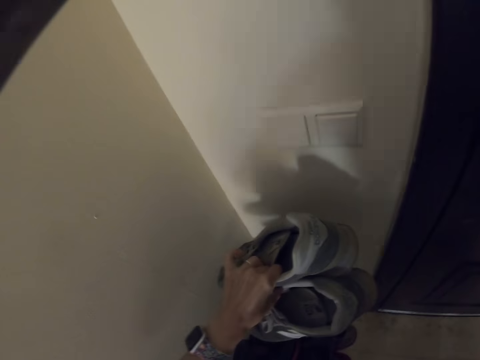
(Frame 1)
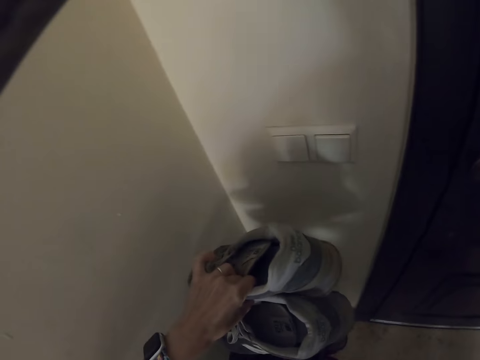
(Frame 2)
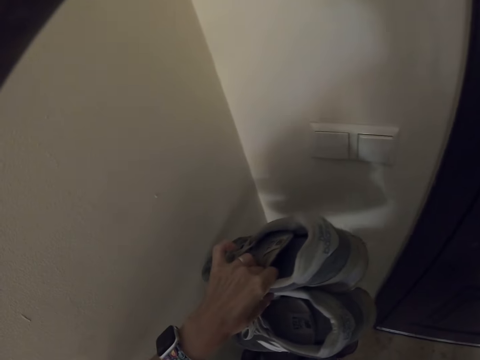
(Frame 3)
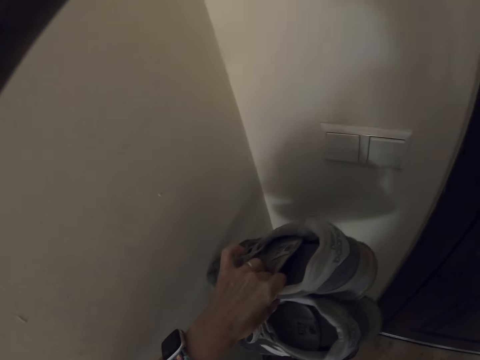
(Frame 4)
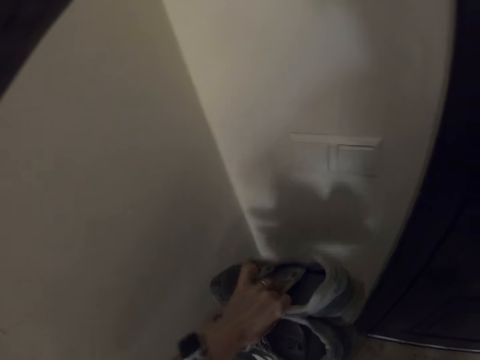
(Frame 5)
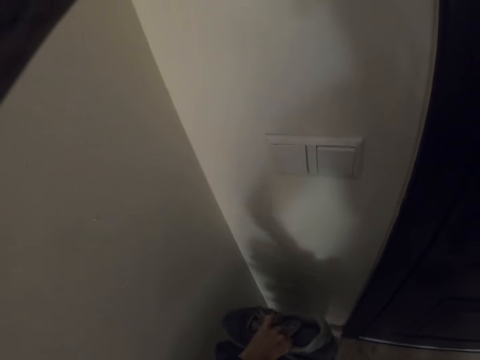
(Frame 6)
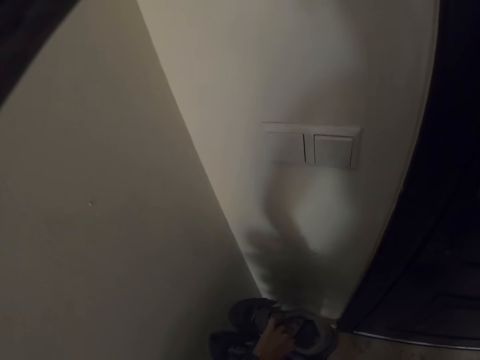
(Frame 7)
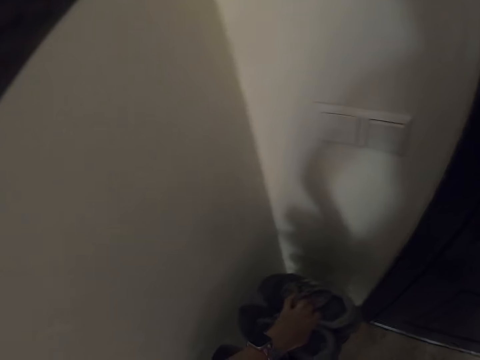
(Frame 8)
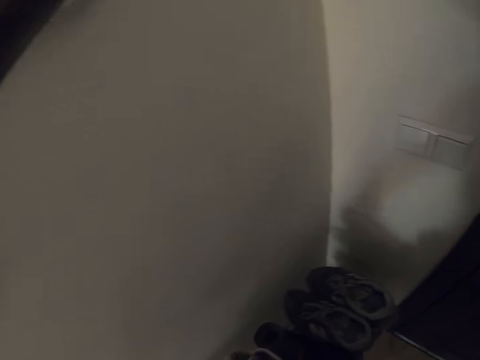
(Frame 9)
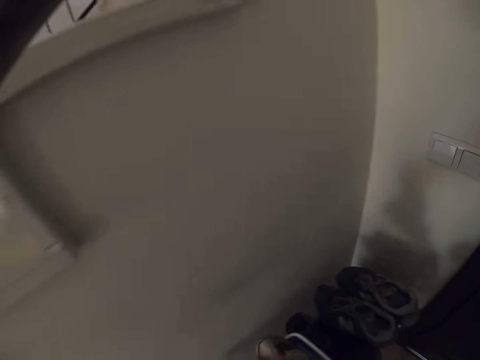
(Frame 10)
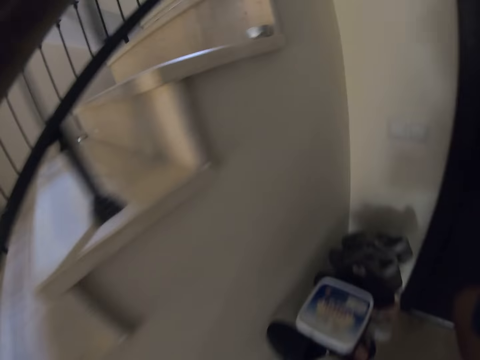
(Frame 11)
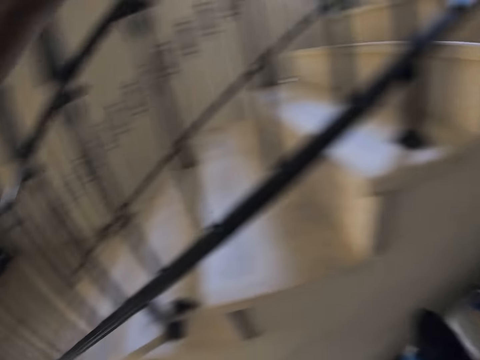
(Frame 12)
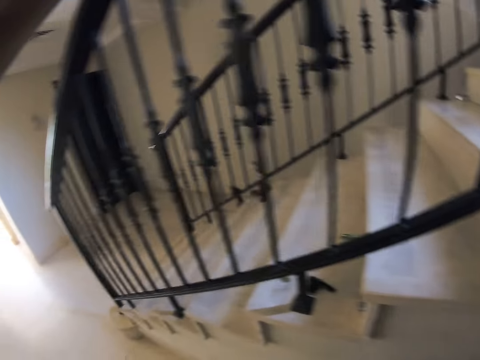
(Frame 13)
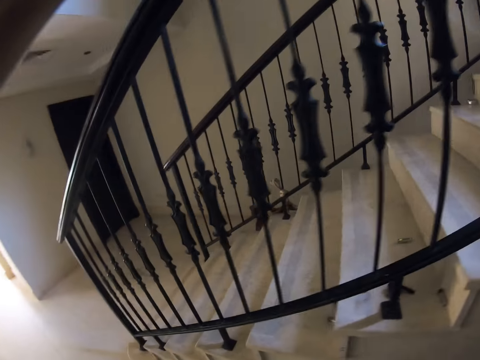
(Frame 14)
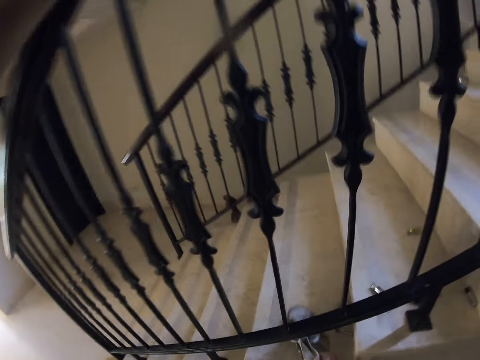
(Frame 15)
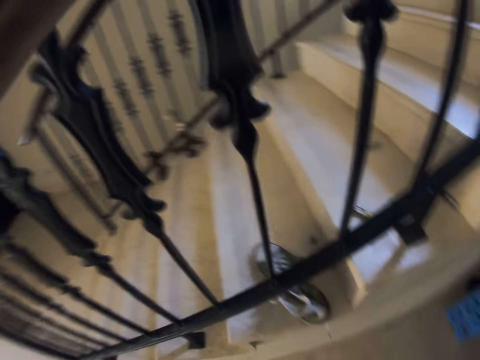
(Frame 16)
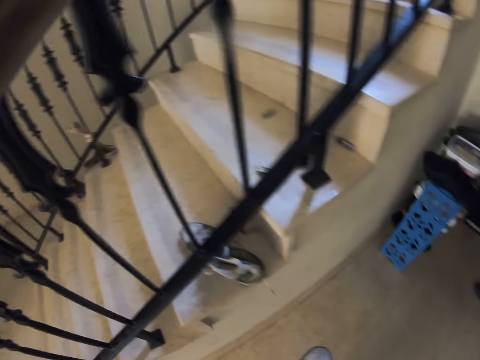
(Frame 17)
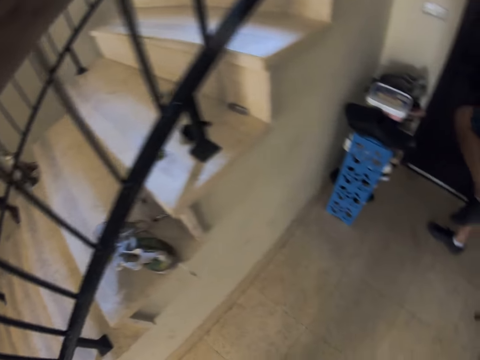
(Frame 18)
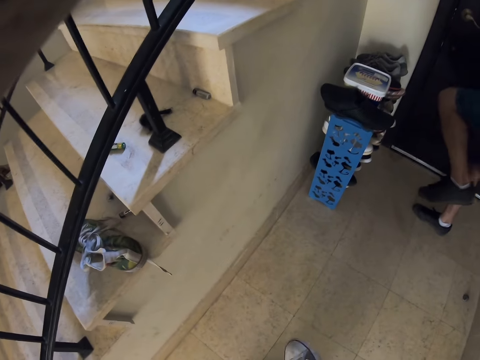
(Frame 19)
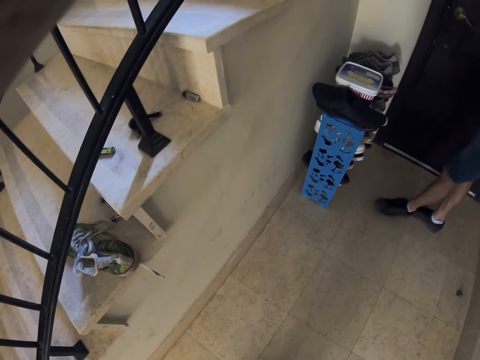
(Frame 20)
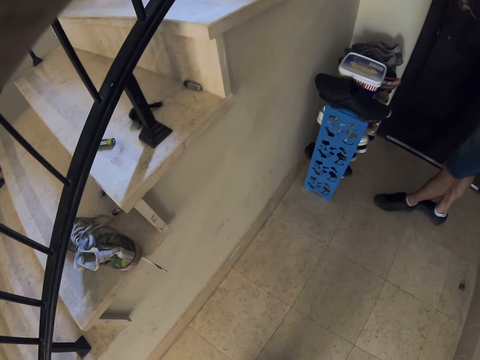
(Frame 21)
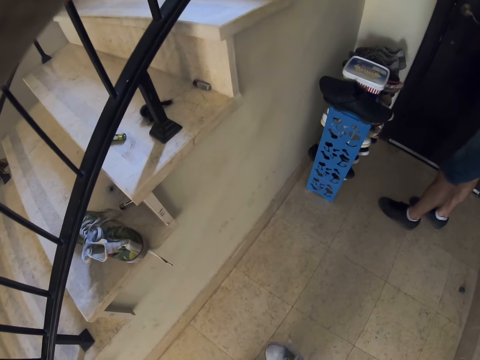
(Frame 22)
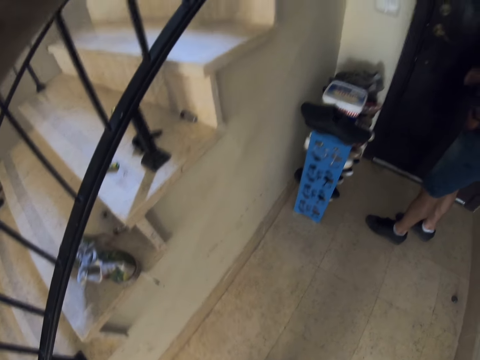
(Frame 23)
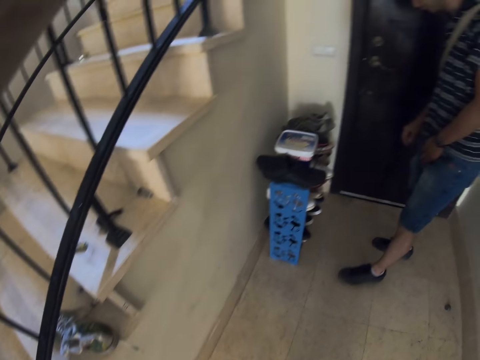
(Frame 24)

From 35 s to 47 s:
The camera wearer places the sneakers back on the rack. They look around the house. They put a shoe down. A man fits in shoes. The man lifts his left leg.

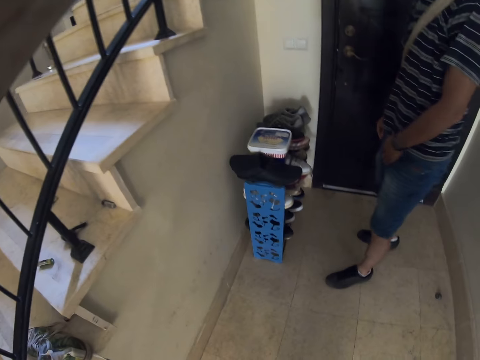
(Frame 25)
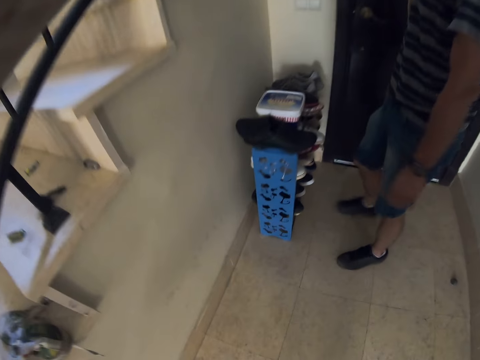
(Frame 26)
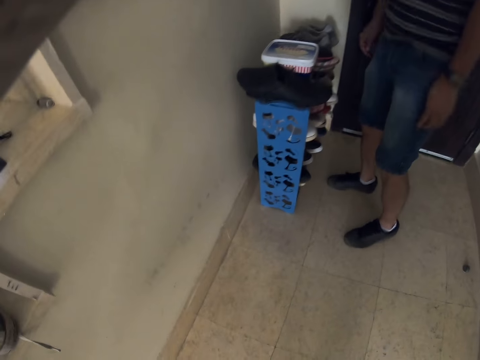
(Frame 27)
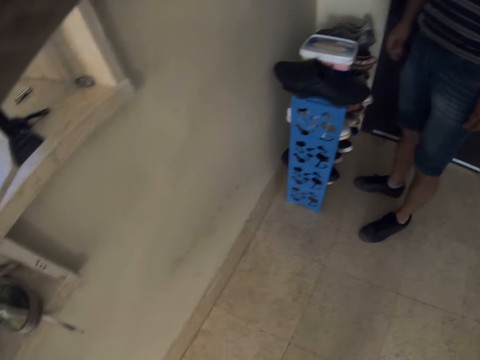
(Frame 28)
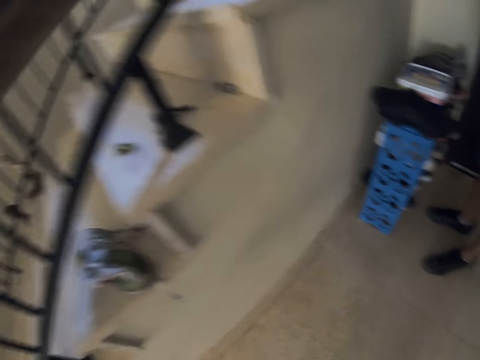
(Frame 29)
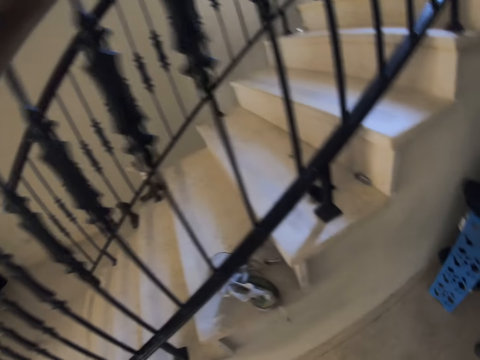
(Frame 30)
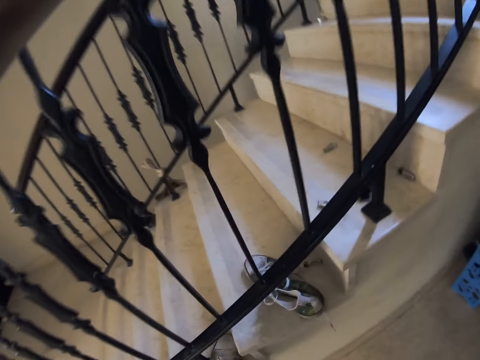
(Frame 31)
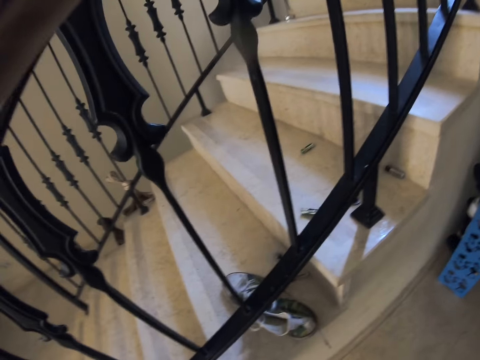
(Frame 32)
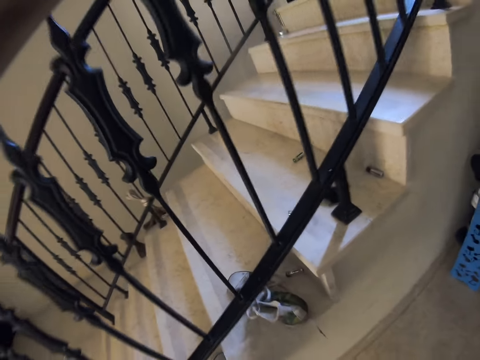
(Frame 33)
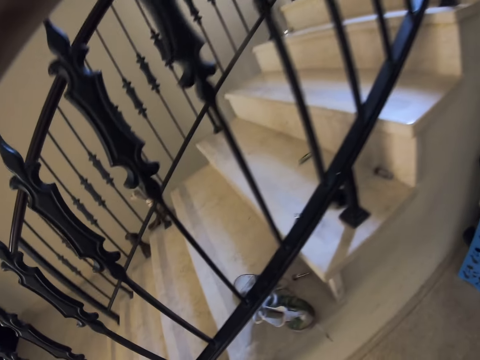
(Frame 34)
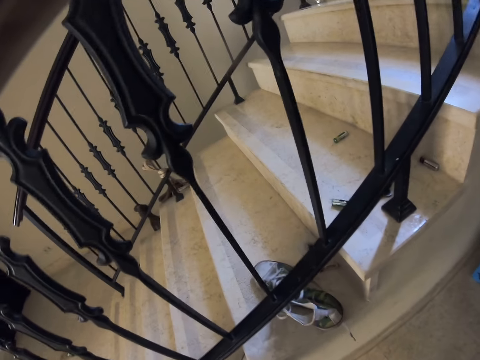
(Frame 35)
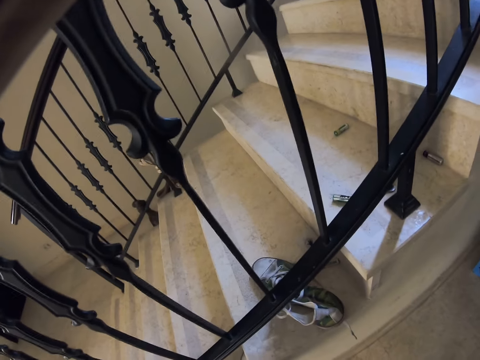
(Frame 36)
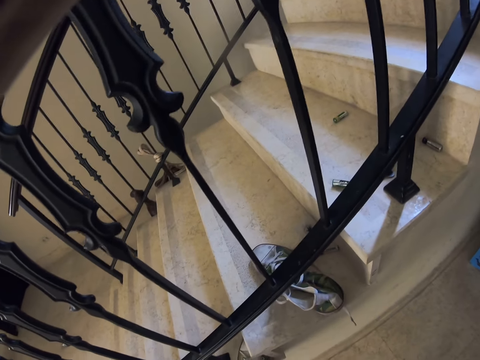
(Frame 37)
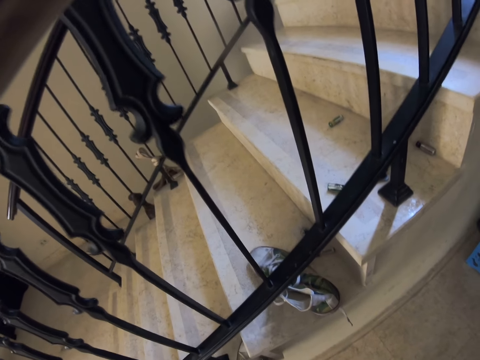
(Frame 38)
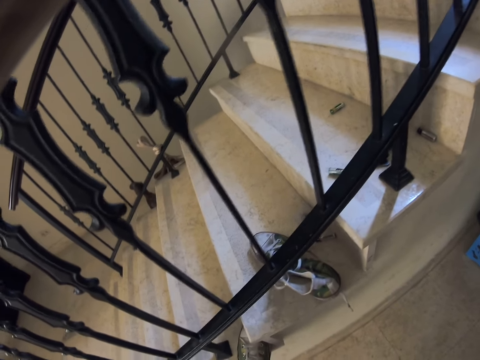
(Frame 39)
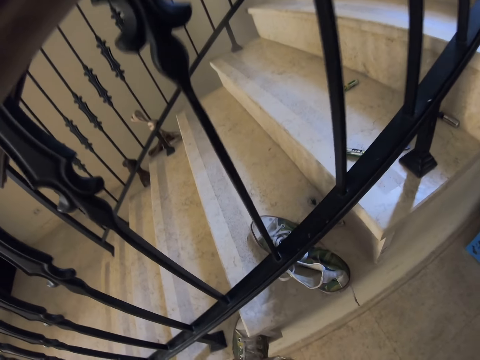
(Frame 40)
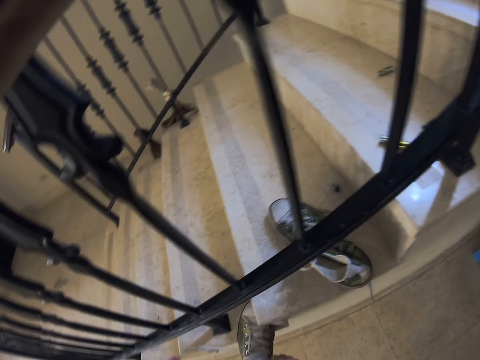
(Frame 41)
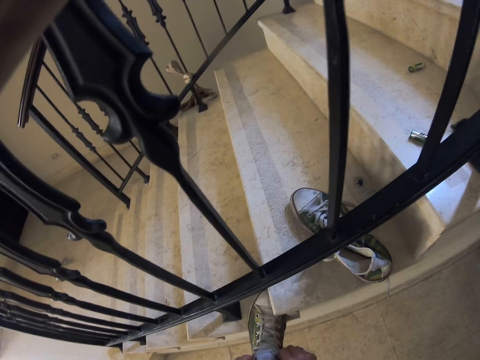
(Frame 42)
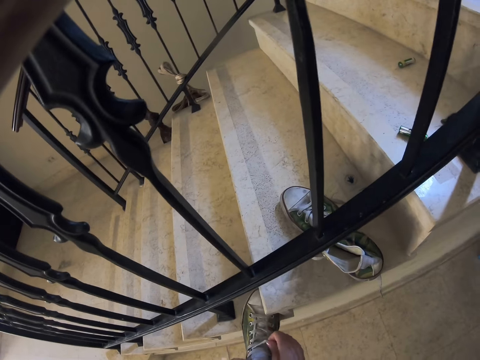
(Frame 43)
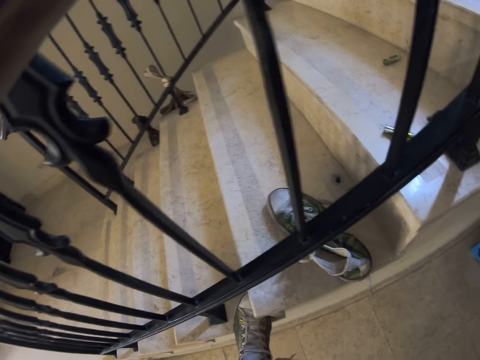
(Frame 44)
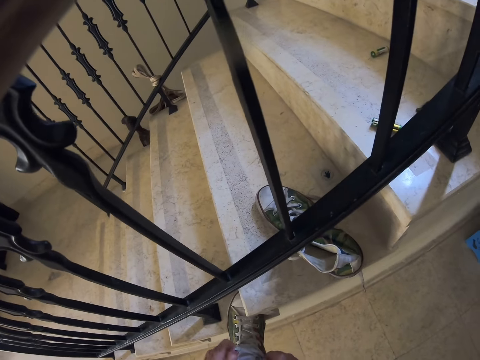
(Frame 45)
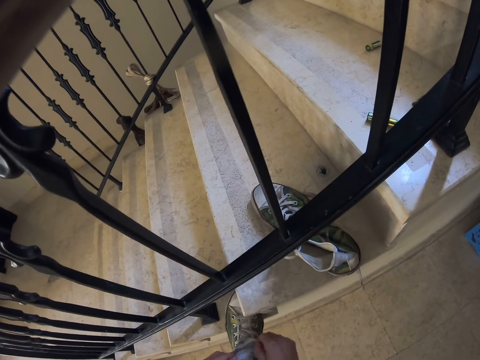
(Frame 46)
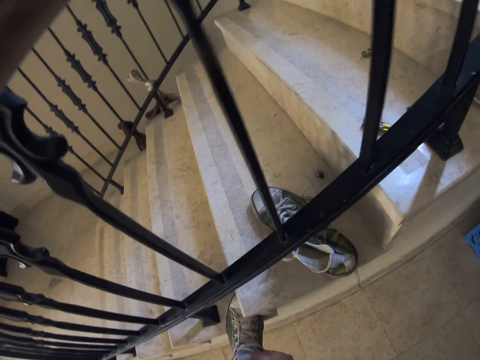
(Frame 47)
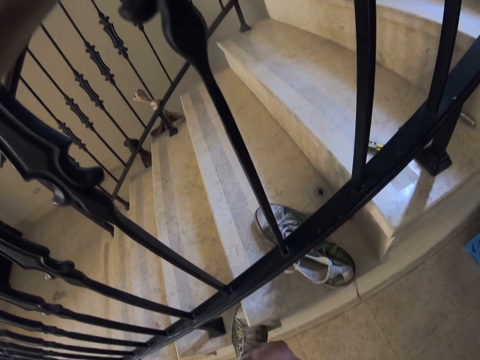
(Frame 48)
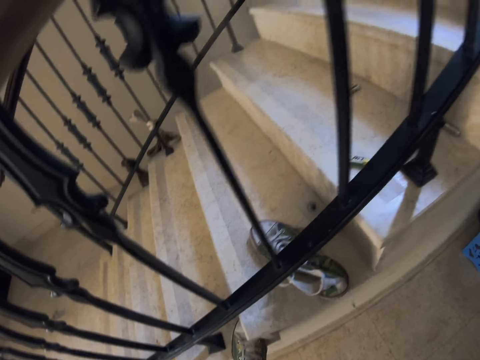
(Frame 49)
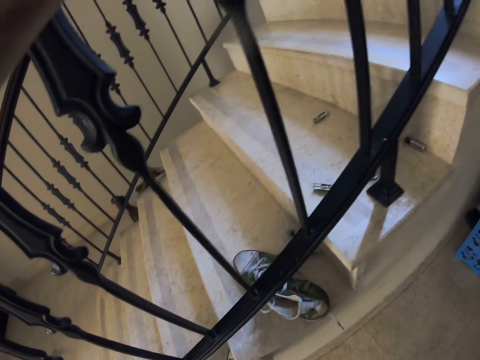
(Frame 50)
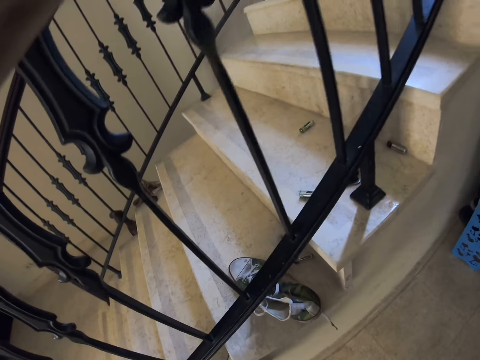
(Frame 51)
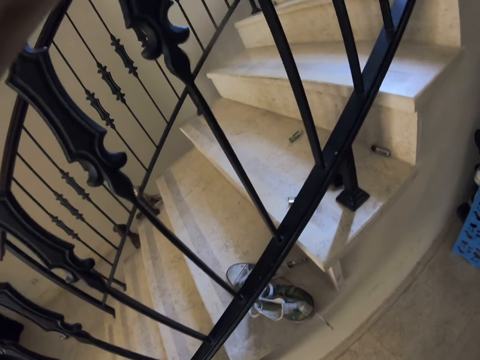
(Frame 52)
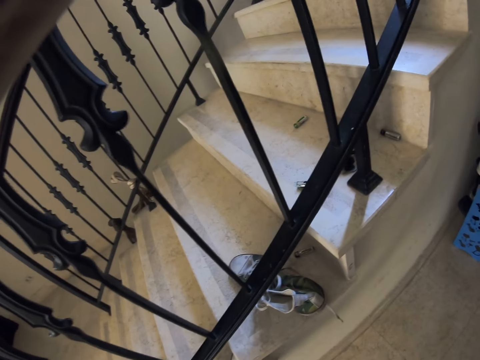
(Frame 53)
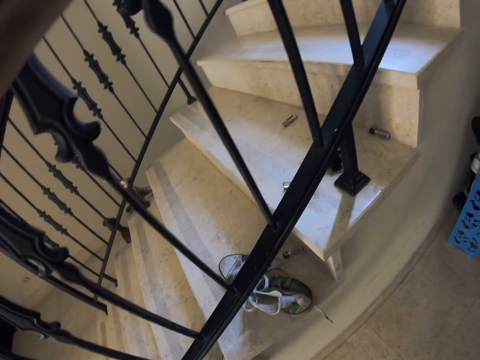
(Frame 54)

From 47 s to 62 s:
A man looks around the room. The camera wearer looks around the house. They tie the left shoe.
